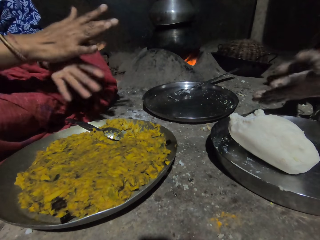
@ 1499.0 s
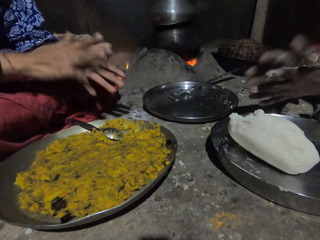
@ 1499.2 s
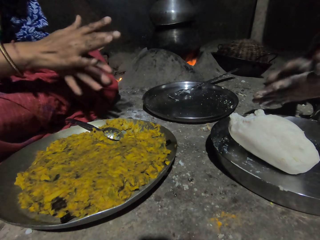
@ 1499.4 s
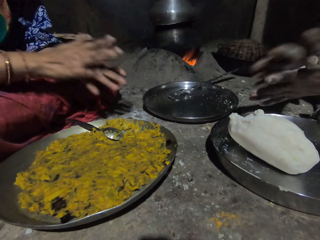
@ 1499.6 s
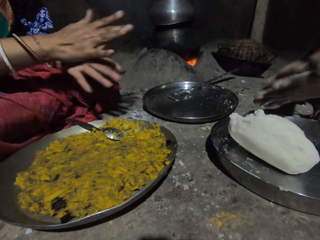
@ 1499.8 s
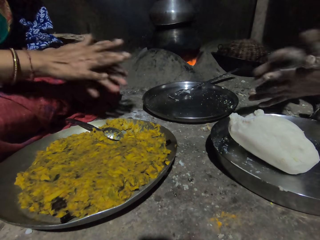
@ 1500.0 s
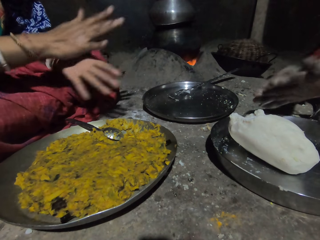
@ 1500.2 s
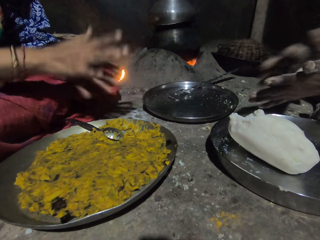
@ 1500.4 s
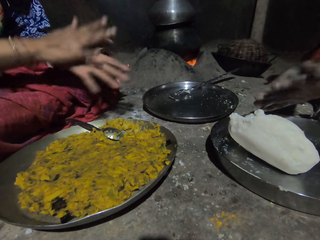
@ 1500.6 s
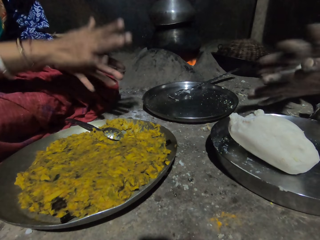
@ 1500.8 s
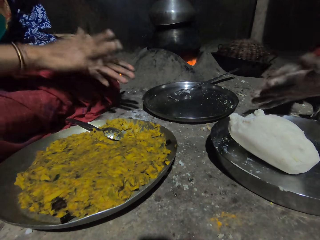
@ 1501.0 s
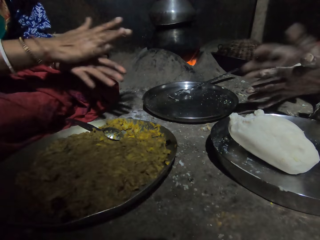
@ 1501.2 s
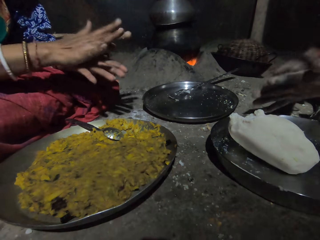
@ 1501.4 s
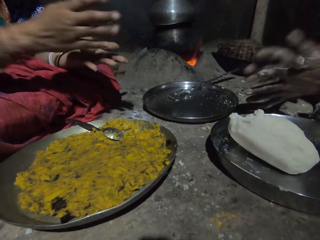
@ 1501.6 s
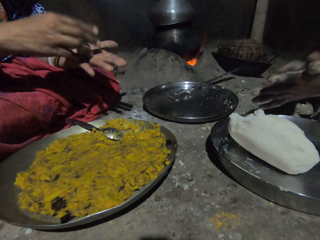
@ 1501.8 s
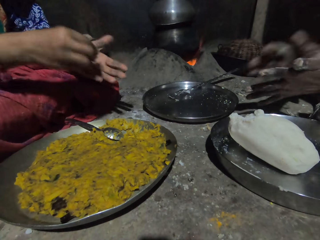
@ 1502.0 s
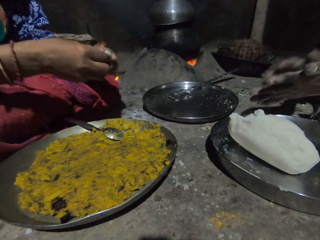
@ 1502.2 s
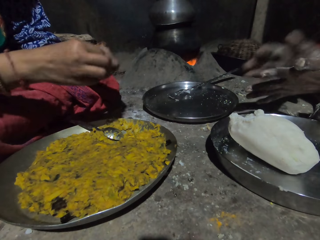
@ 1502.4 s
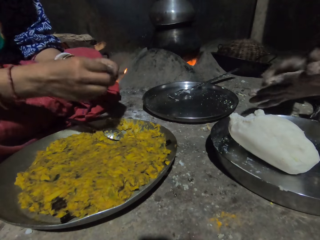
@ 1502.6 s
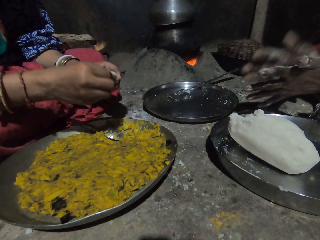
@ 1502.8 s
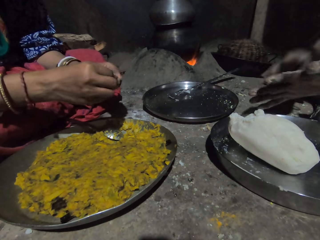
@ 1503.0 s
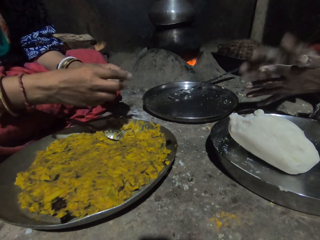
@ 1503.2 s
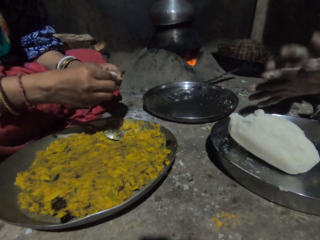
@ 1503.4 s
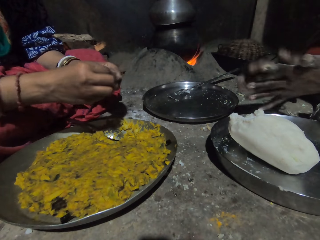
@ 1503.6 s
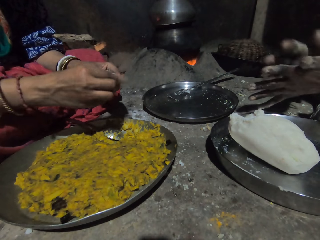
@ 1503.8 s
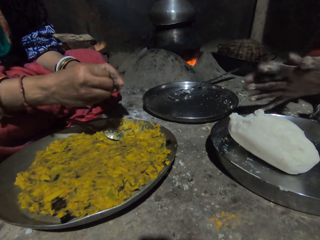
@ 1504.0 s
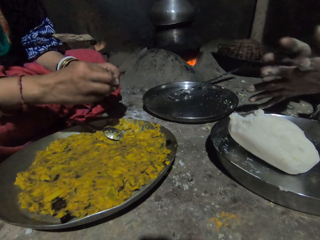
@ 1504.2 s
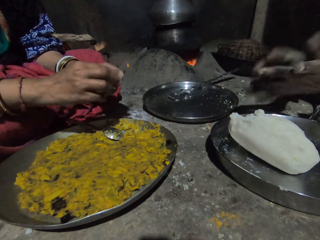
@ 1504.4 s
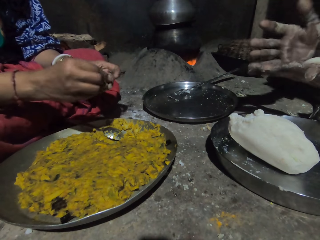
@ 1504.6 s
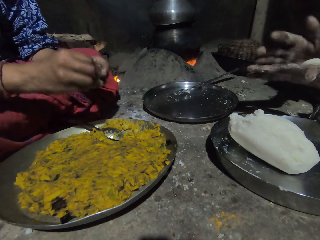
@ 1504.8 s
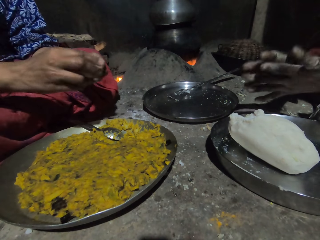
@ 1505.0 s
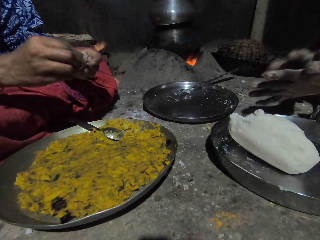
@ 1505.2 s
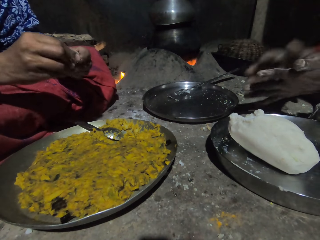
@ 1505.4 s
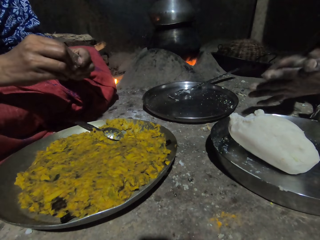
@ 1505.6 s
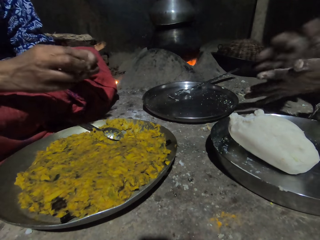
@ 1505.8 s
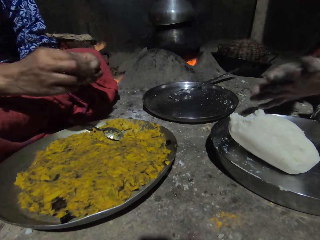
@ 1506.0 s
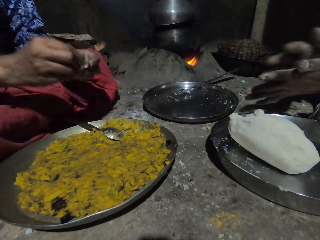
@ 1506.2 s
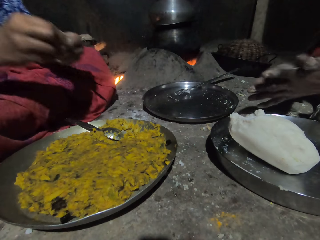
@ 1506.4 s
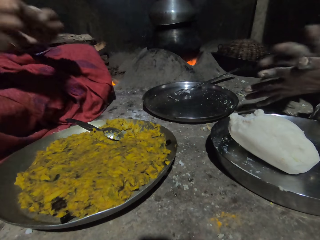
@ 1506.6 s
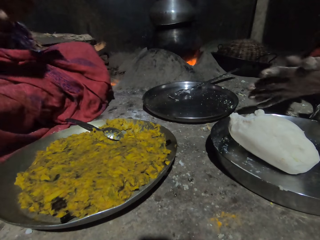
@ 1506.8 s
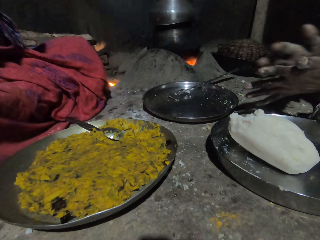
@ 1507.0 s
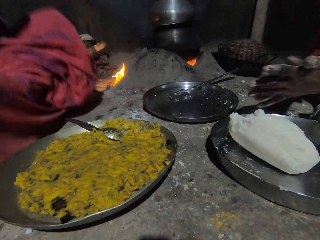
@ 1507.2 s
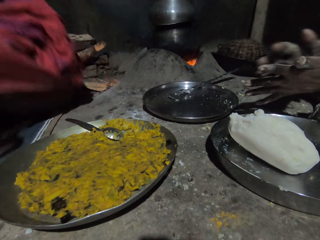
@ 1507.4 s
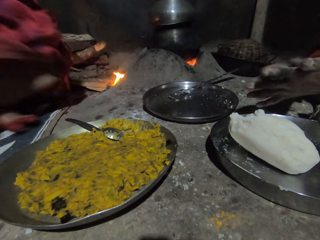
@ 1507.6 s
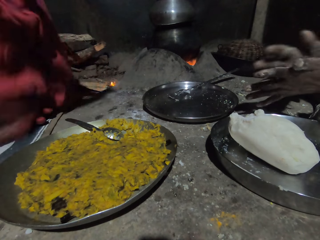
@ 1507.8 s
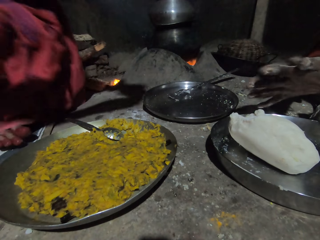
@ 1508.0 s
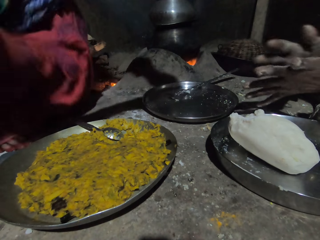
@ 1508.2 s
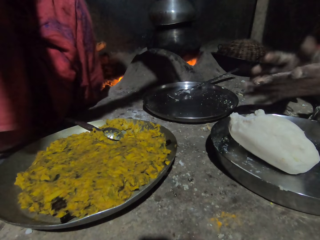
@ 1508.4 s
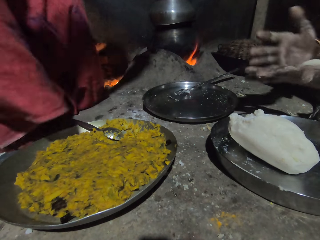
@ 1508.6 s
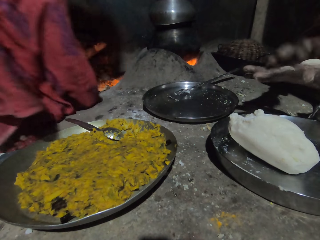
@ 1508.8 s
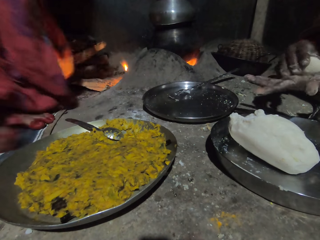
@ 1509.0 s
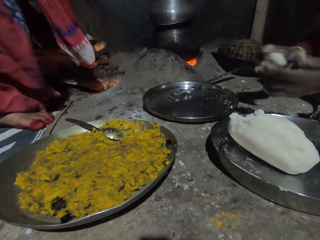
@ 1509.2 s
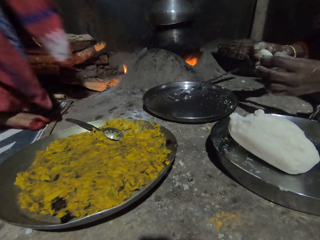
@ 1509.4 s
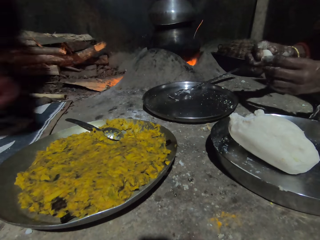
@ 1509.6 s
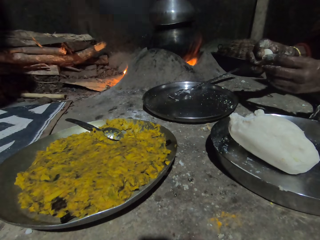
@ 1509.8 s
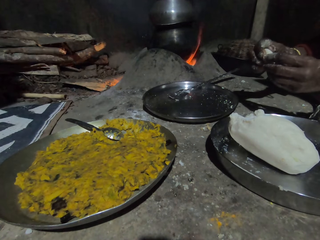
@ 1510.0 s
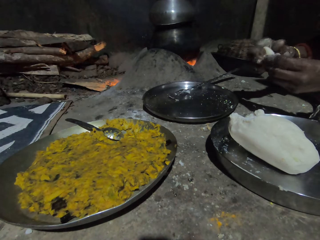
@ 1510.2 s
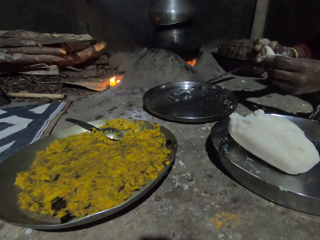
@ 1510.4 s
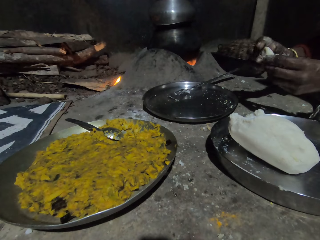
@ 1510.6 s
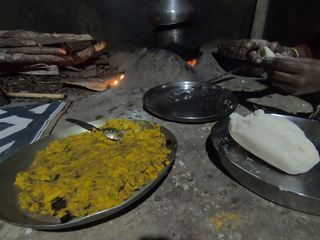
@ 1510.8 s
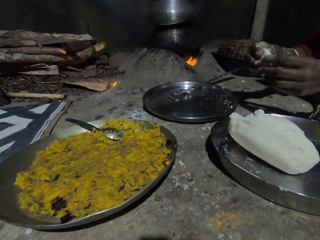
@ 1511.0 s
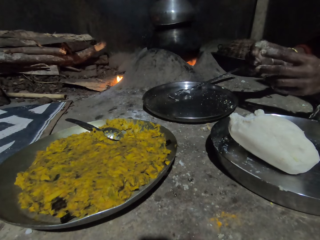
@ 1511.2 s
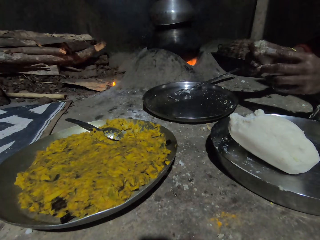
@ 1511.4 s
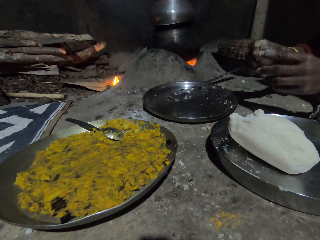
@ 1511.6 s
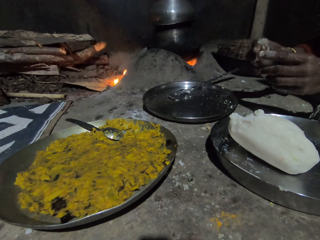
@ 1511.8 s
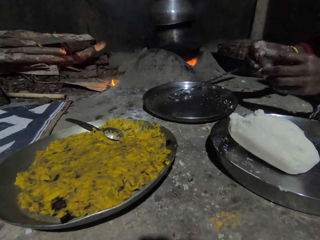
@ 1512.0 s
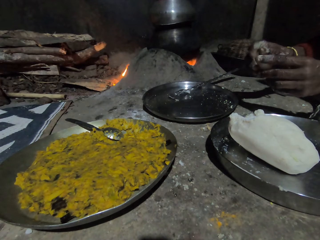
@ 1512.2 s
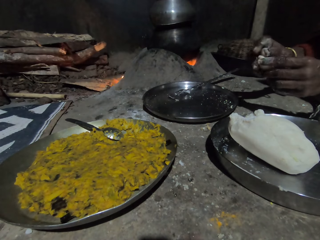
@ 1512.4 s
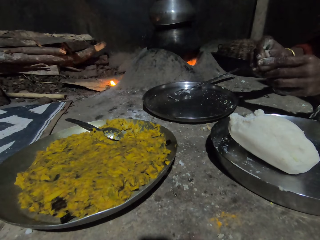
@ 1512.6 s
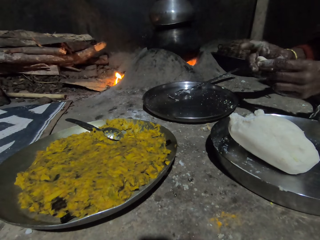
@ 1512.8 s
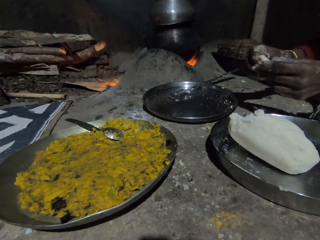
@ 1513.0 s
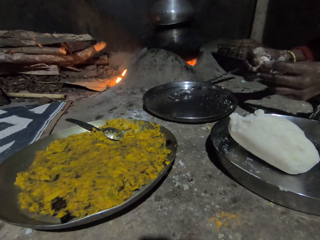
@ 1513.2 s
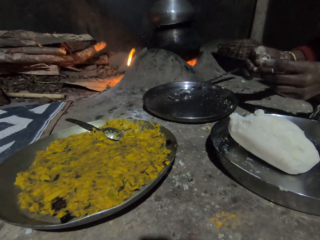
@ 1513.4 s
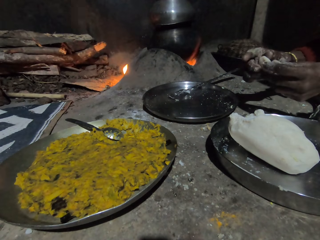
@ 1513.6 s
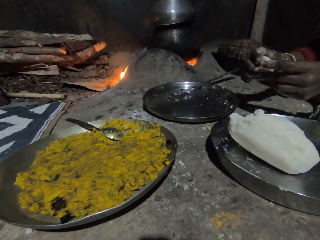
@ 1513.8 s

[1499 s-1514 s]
The camera wearer holds the piece of ugali and presses the piece of ugali. They stand on the floor. A woman gets up and walks away. The woman presses the piece of ugali.

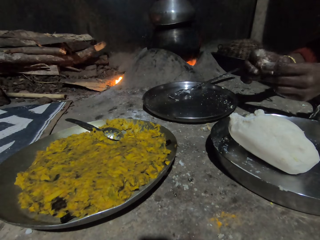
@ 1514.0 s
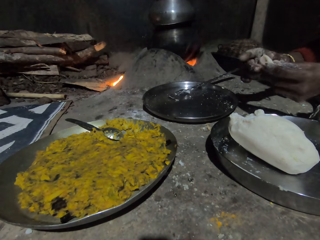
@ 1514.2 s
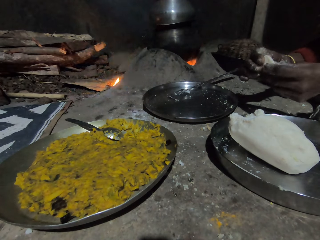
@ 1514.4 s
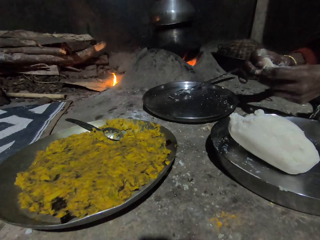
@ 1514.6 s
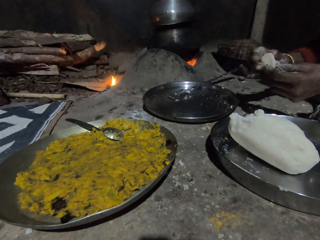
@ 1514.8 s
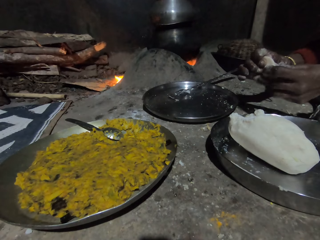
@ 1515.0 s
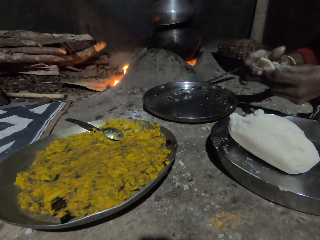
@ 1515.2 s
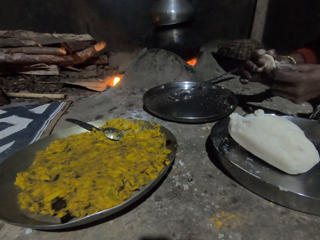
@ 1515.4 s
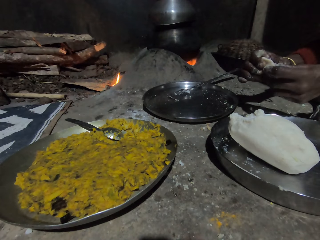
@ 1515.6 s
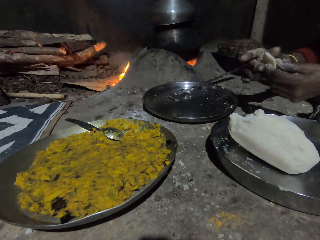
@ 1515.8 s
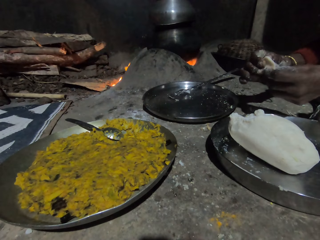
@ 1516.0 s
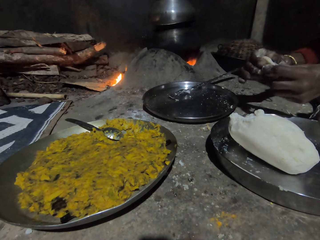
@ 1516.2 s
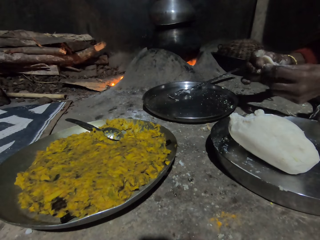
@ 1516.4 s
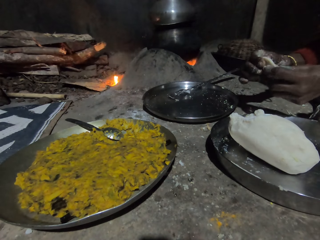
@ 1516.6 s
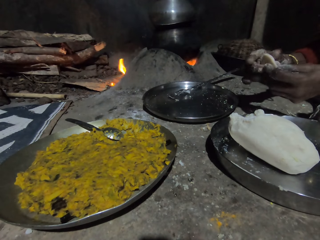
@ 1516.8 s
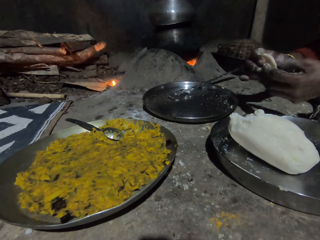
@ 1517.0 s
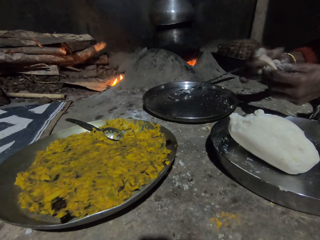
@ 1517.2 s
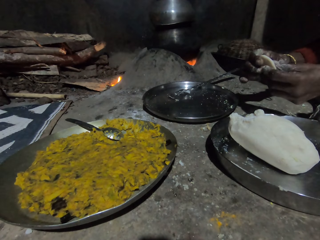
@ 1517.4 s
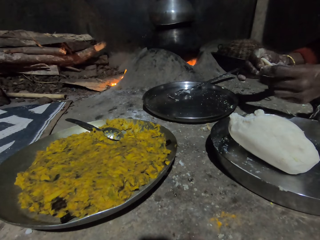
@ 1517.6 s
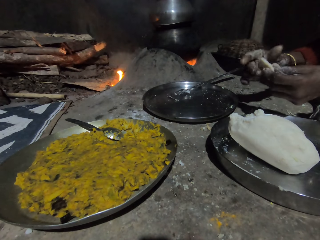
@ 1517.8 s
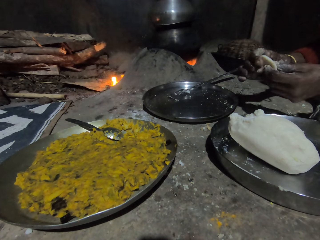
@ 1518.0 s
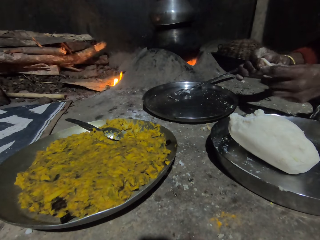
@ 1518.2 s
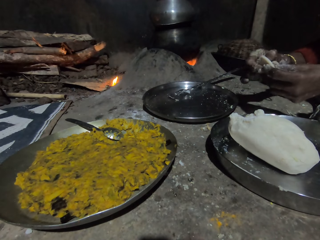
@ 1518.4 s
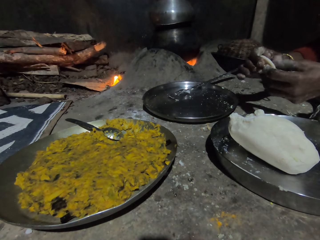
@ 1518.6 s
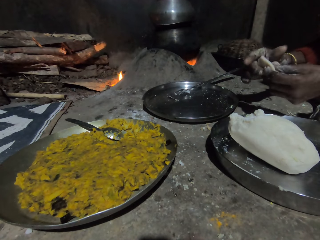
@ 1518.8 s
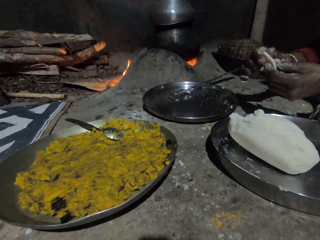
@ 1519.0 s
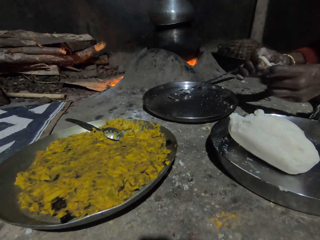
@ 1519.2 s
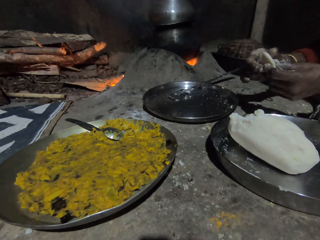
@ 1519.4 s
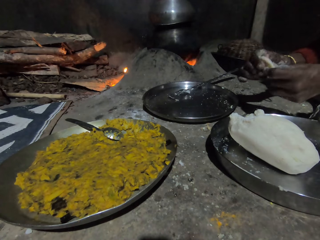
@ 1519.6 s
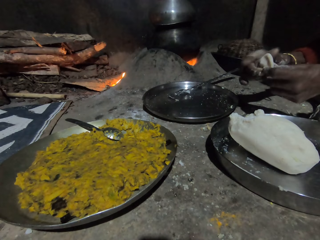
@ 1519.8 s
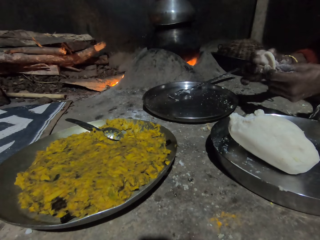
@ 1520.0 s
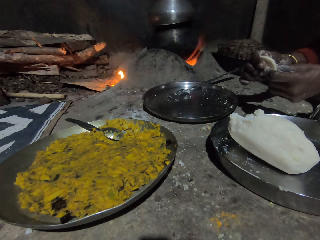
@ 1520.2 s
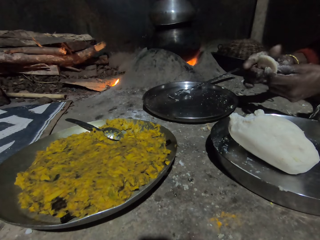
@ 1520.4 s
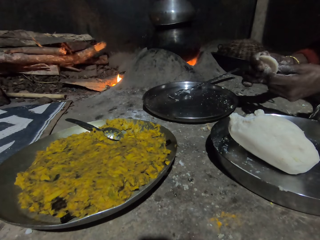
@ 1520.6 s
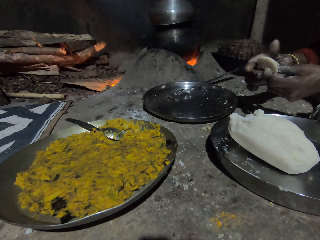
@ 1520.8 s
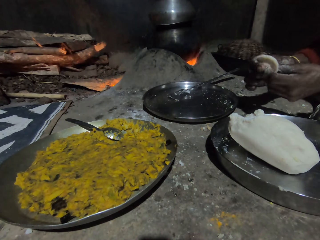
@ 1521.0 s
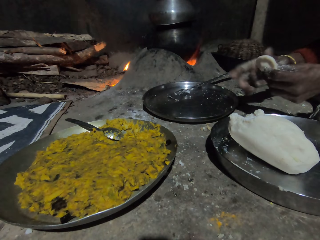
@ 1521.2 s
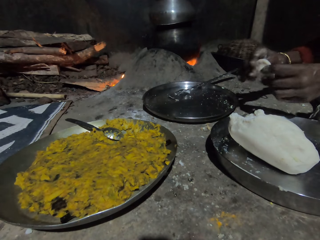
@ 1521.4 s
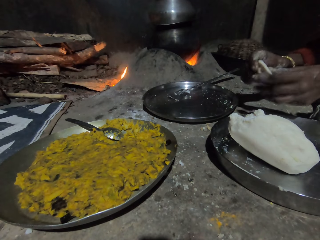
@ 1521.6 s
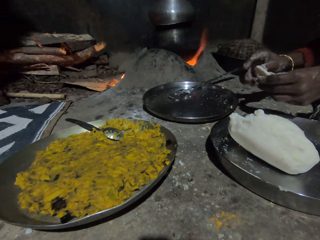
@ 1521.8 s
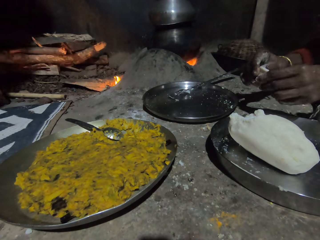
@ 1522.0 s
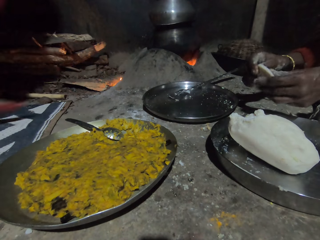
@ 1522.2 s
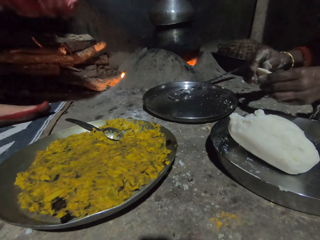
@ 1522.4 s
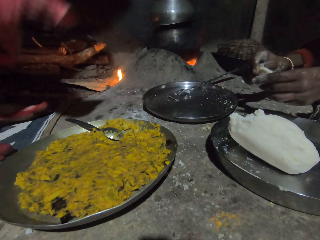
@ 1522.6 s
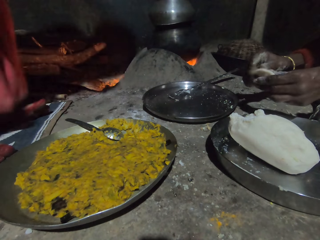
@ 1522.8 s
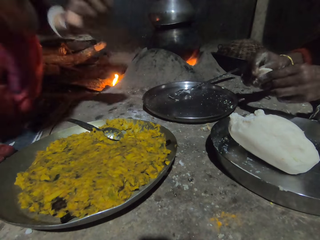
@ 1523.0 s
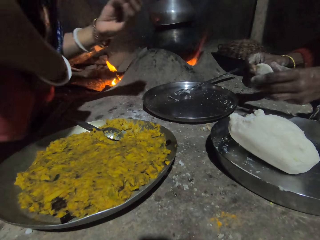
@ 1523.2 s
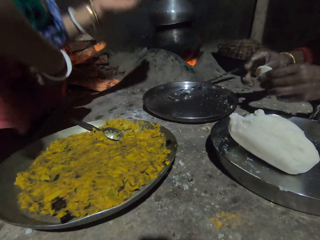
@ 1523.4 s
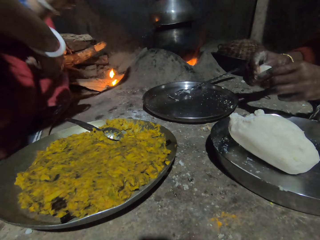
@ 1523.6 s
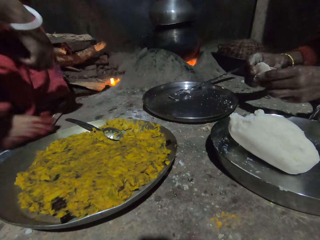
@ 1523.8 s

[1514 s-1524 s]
A woman walks in the frame and sits down.
